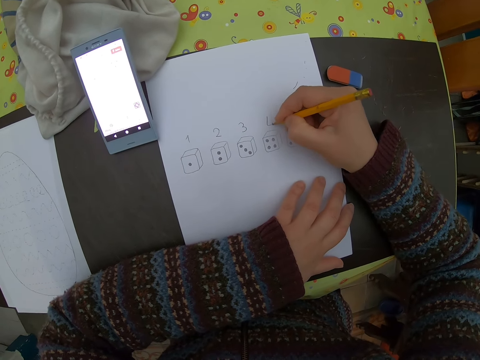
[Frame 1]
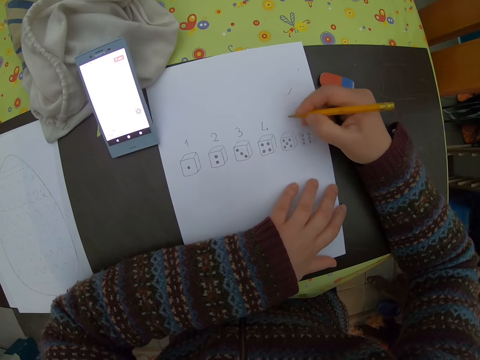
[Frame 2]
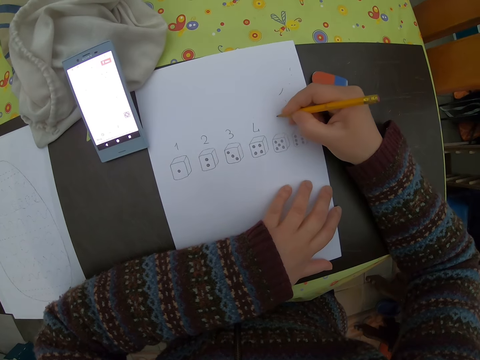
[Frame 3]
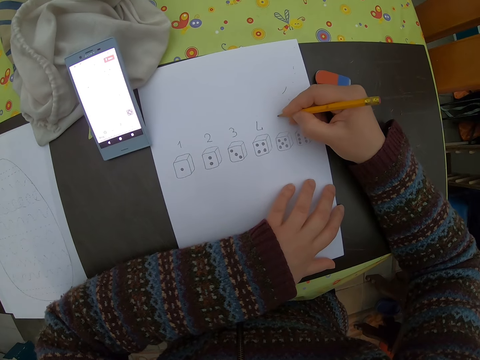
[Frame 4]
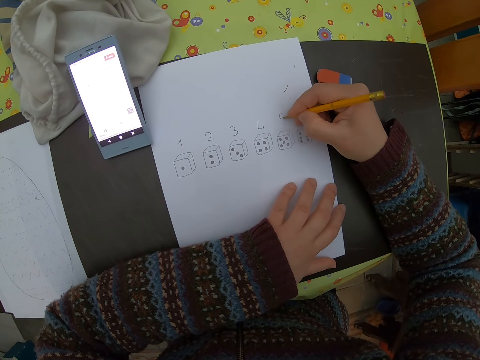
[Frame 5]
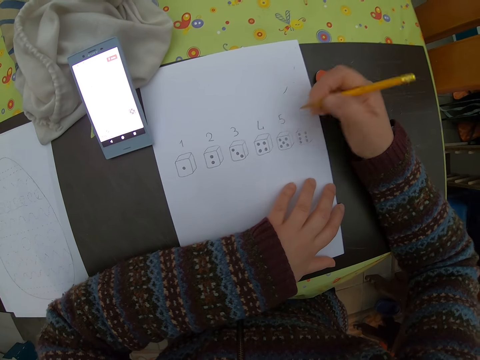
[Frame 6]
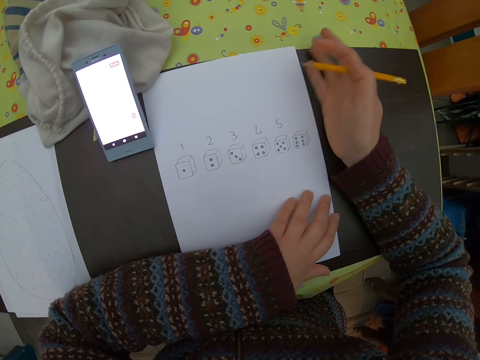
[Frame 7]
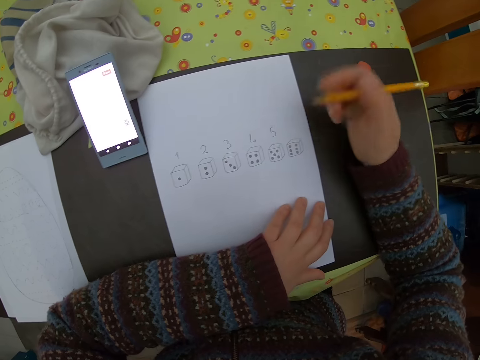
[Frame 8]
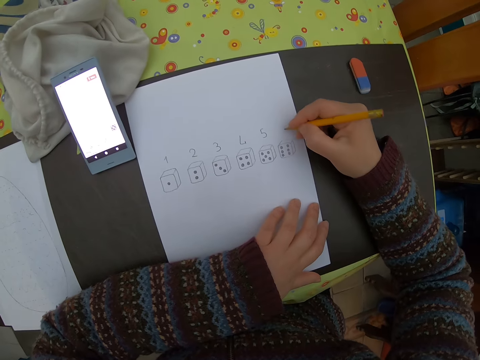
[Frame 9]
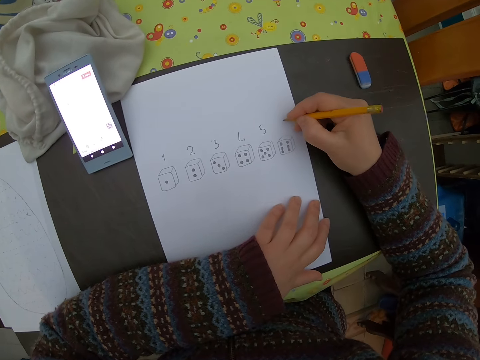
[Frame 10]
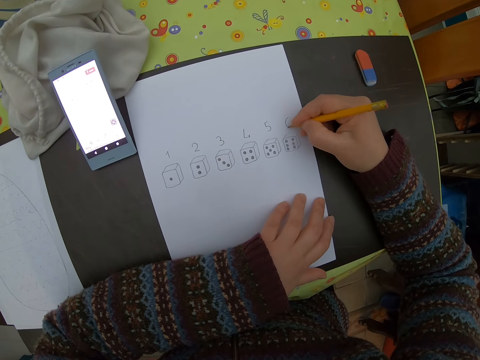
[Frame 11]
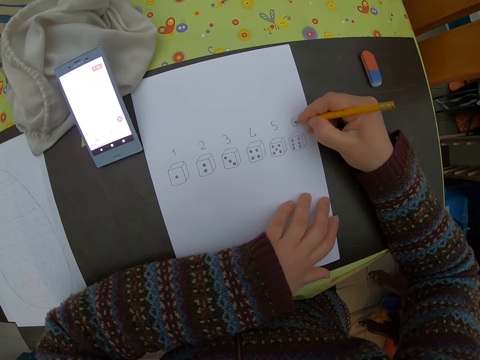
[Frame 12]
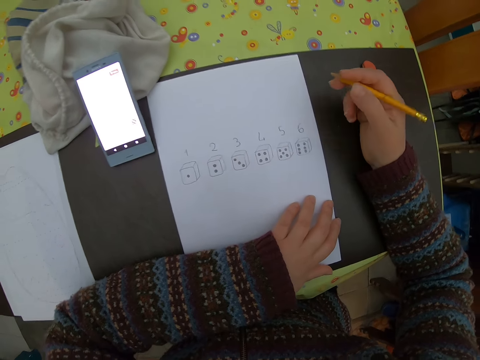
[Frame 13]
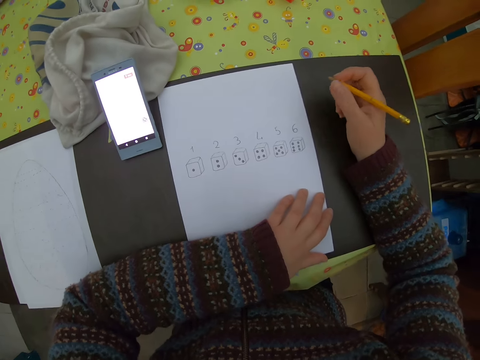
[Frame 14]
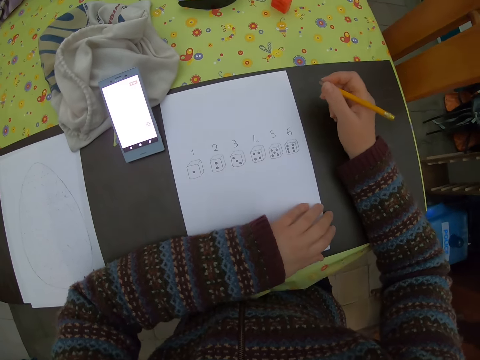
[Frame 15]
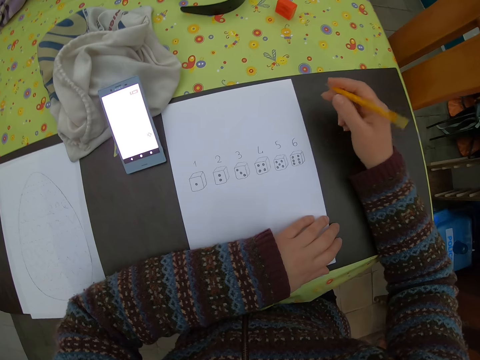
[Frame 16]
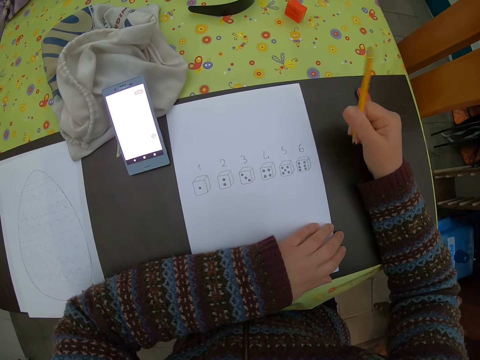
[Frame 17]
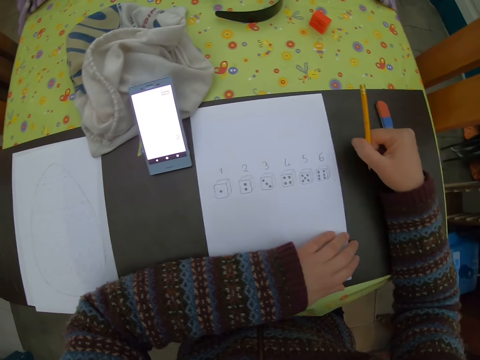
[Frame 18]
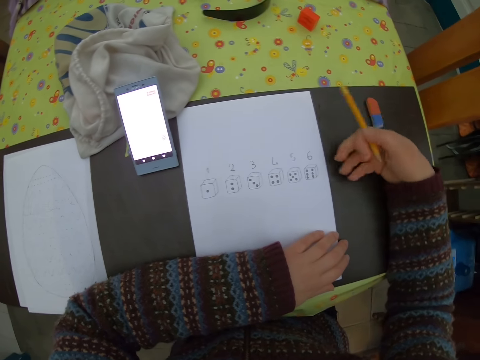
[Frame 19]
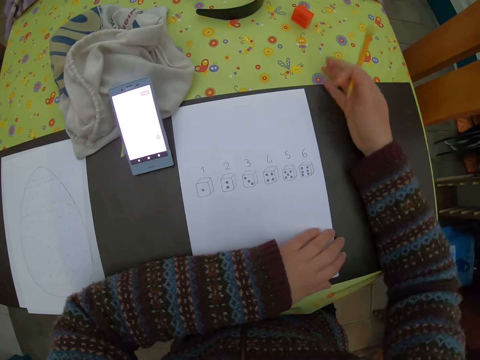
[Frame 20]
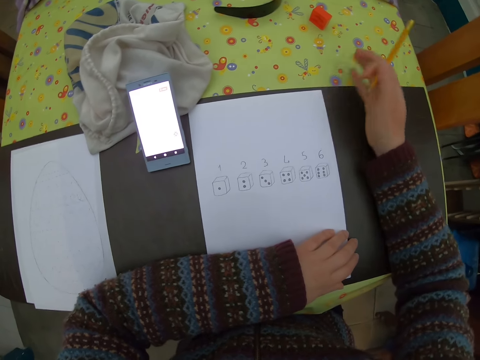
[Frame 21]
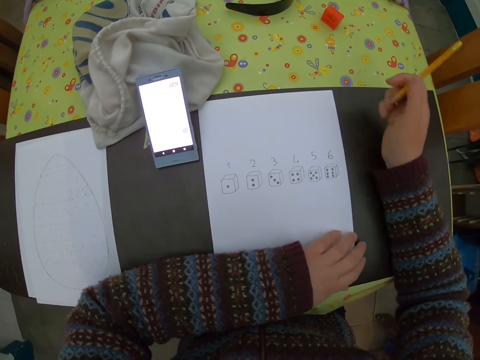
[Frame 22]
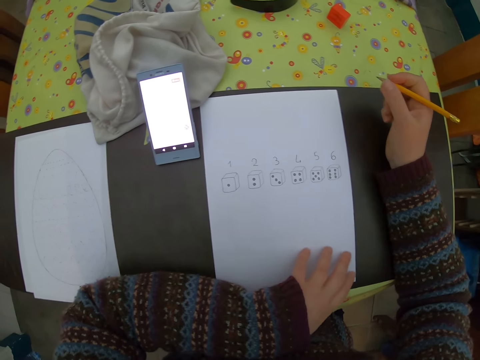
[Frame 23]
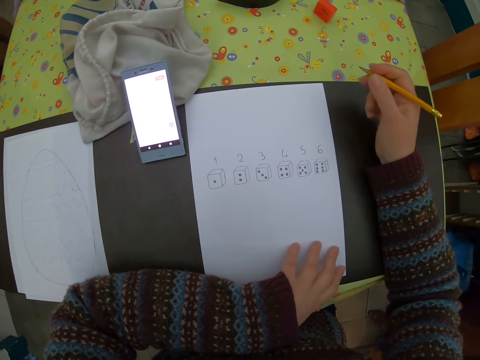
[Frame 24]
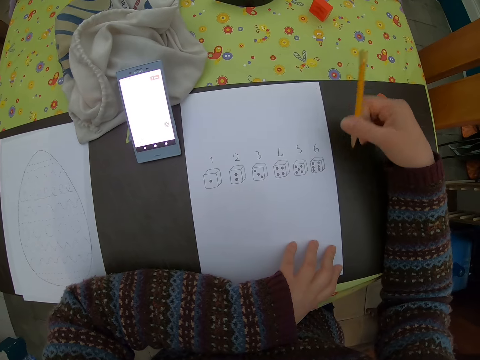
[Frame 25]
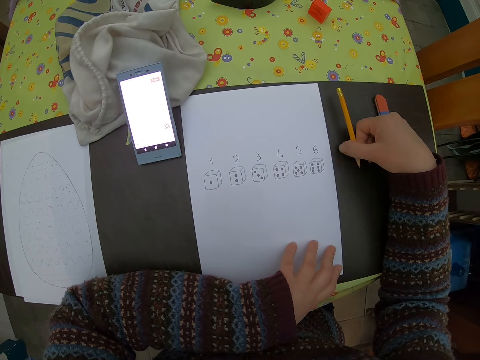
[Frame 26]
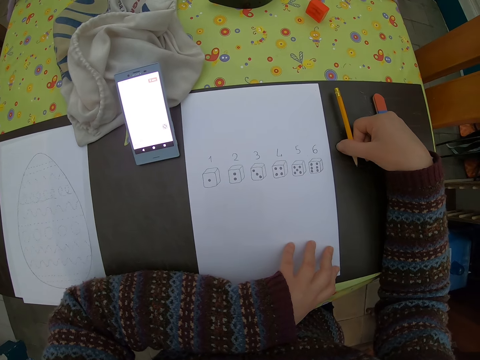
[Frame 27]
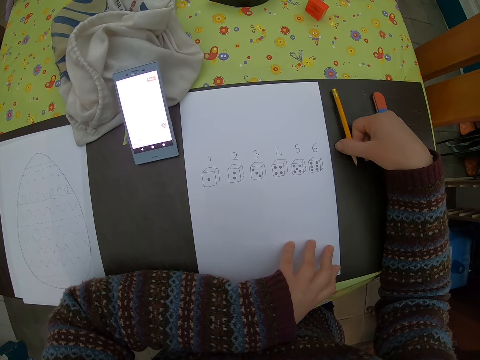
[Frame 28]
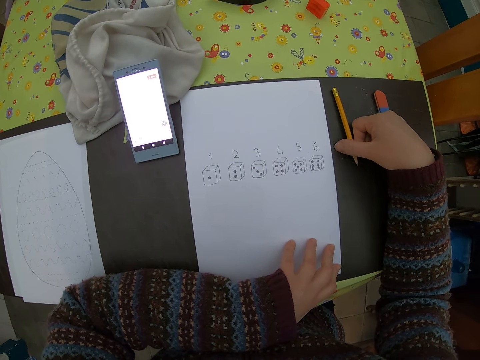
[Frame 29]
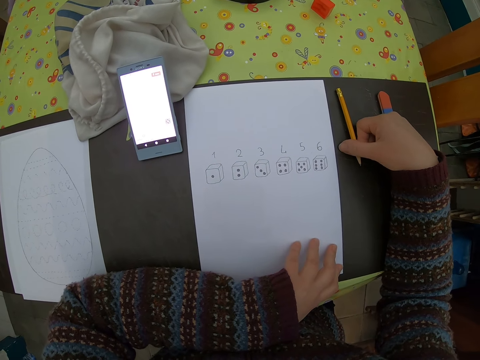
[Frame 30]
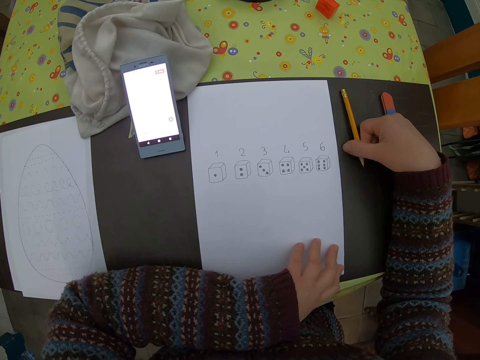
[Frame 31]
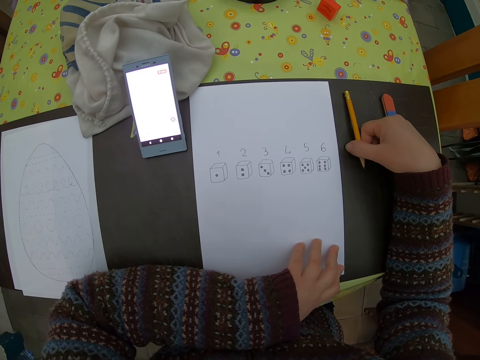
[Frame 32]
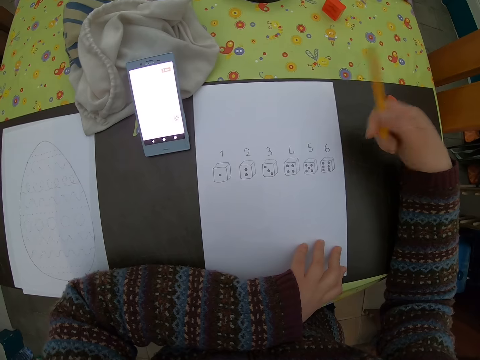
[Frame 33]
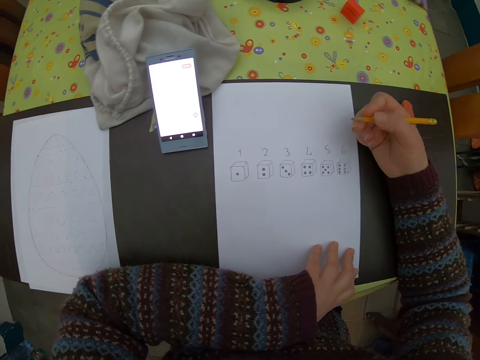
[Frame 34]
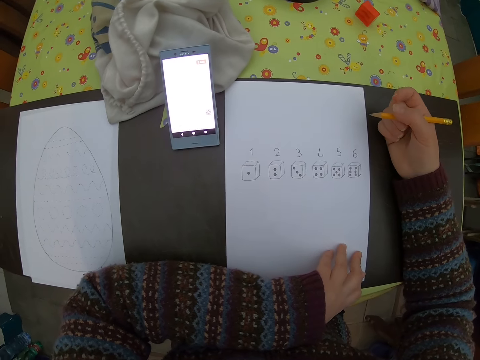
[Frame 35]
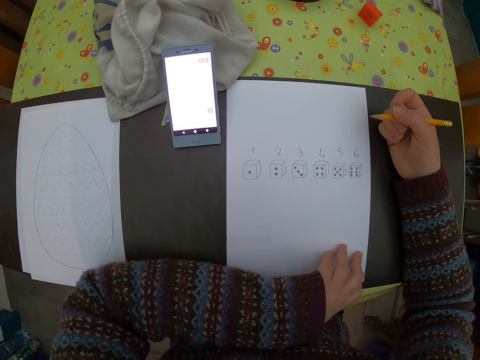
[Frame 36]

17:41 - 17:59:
The camera wearer wipes the paper. They write on the paper. They wipe the table with the hand. They stare at the paper. They tilt the pencil on the table with the right hand.

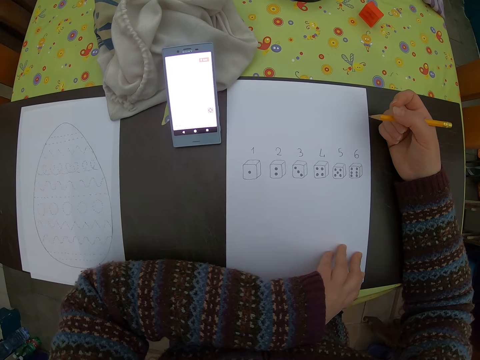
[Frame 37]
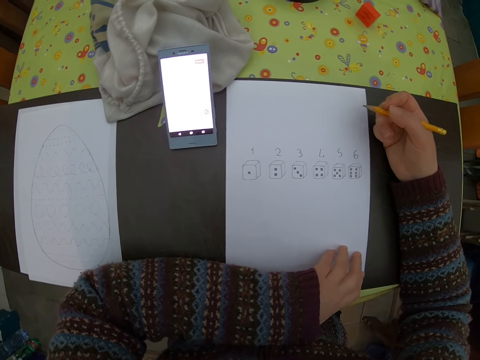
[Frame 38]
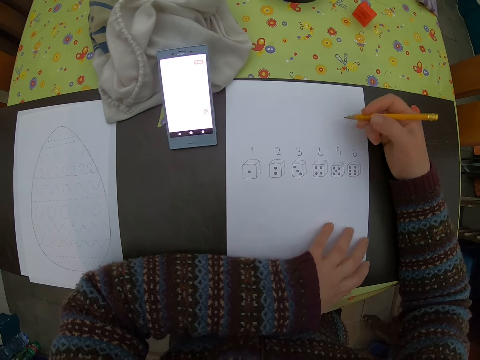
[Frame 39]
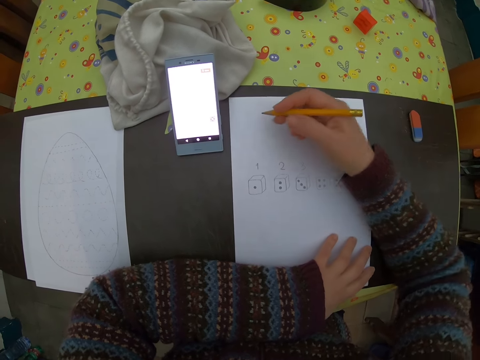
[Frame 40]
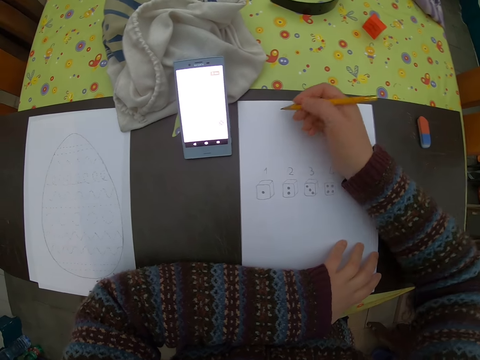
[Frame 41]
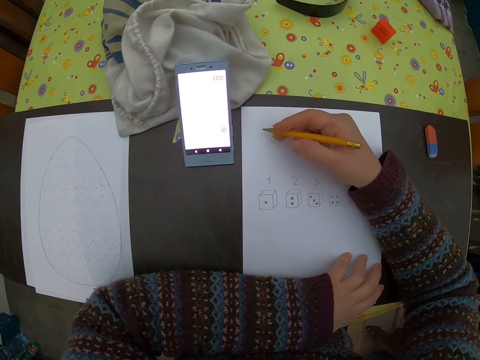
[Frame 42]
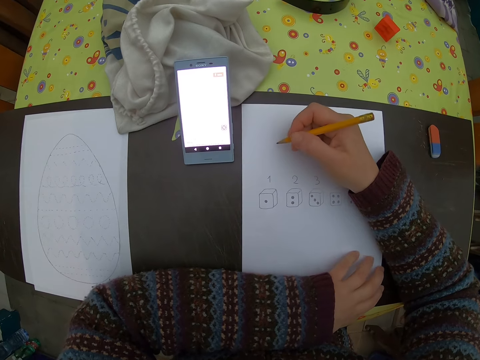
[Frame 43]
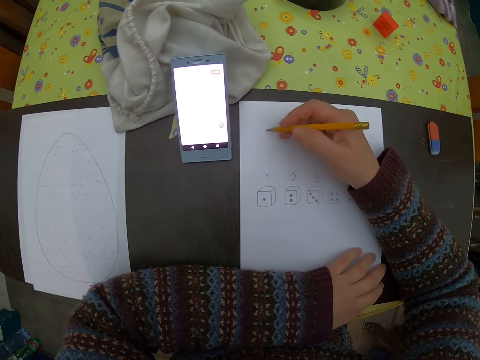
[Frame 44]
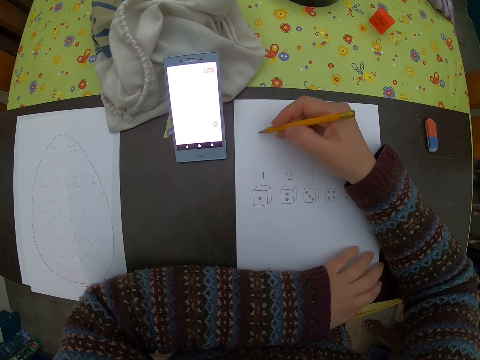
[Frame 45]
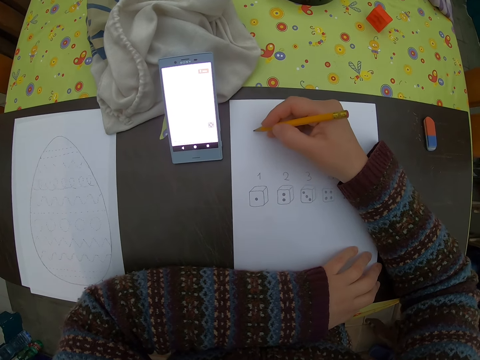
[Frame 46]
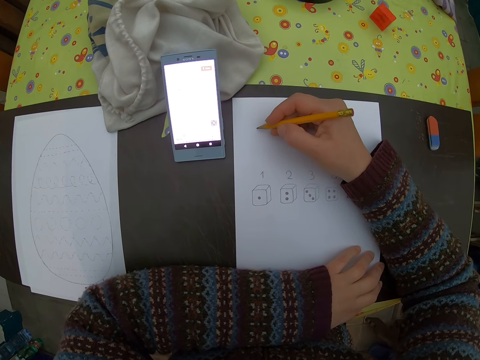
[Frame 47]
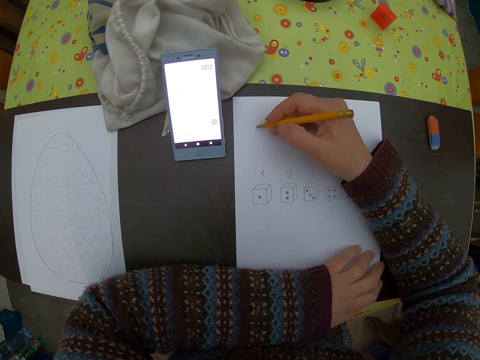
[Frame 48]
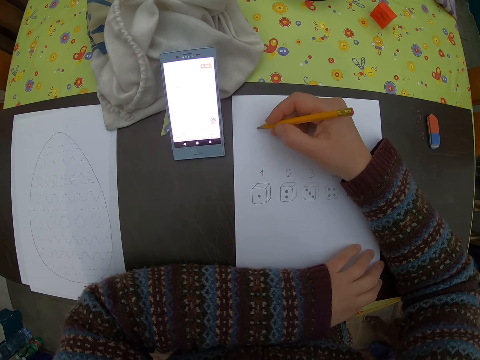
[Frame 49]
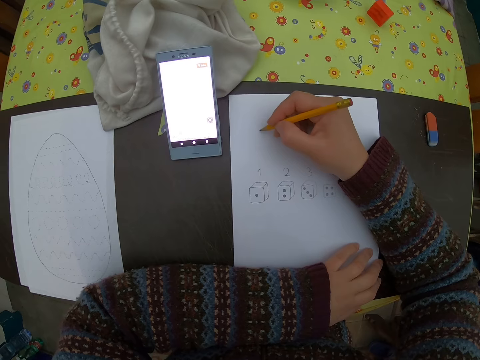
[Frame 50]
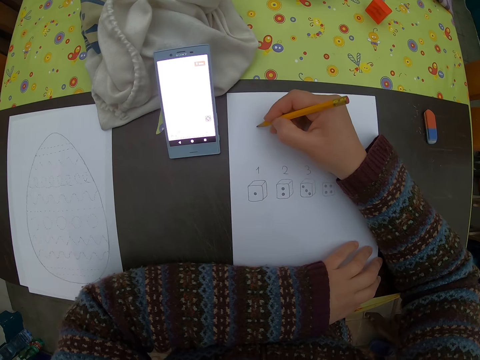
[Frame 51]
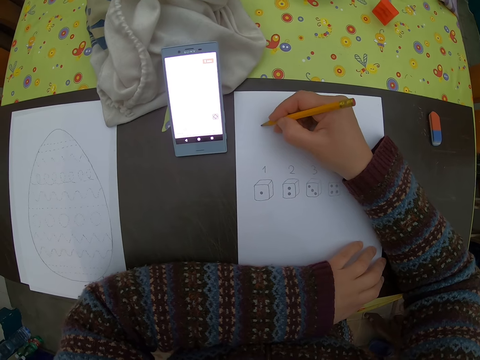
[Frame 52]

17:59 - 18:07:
The camera wearer draws on the paper on the table with a pencil in his right hand.
